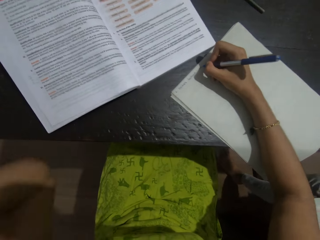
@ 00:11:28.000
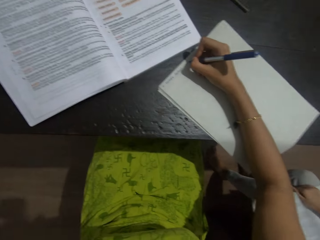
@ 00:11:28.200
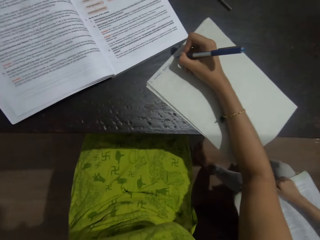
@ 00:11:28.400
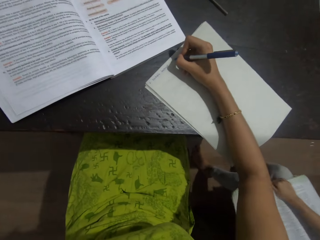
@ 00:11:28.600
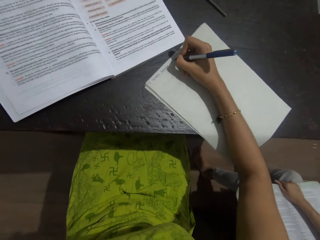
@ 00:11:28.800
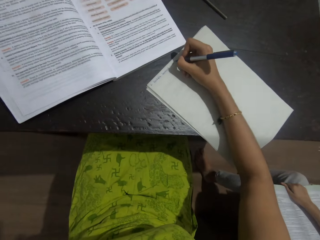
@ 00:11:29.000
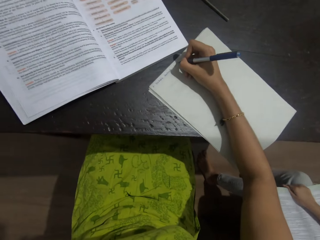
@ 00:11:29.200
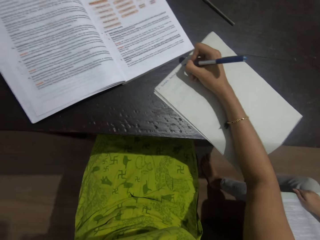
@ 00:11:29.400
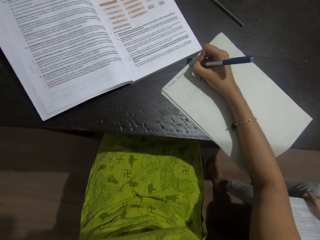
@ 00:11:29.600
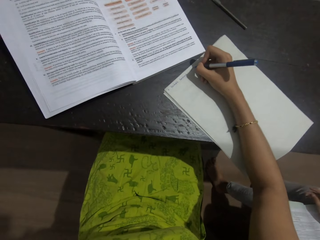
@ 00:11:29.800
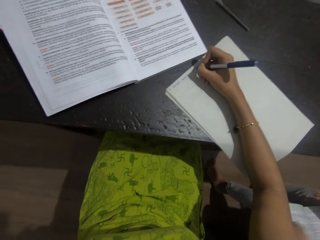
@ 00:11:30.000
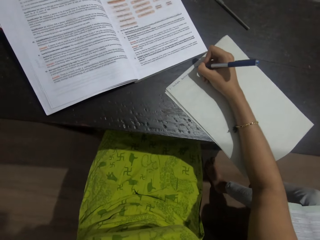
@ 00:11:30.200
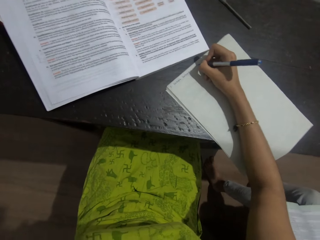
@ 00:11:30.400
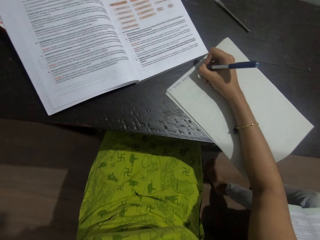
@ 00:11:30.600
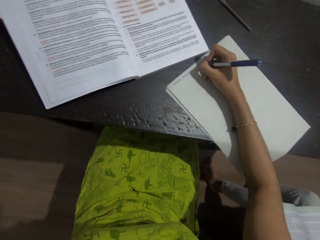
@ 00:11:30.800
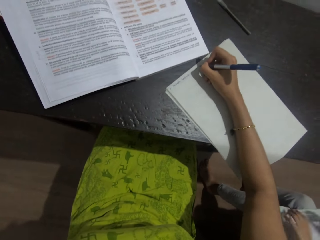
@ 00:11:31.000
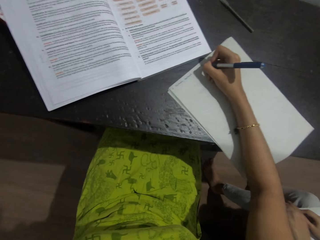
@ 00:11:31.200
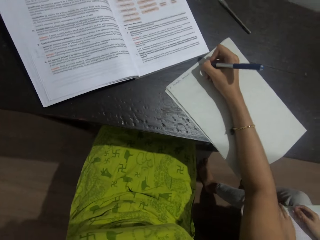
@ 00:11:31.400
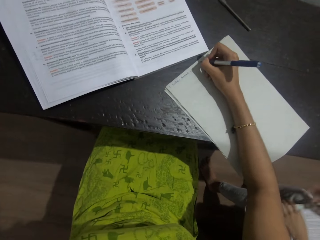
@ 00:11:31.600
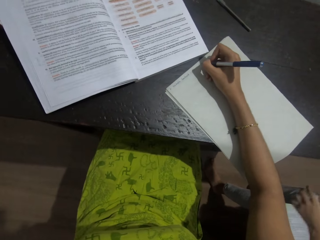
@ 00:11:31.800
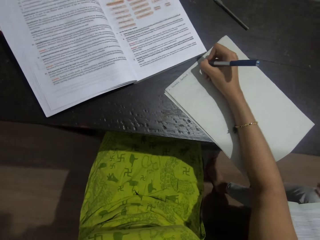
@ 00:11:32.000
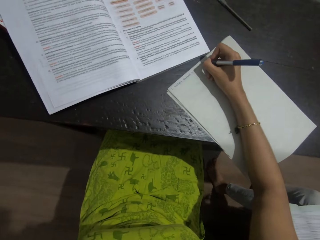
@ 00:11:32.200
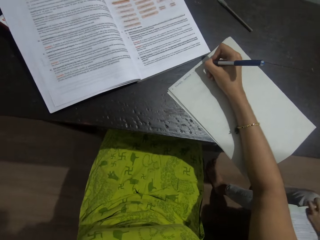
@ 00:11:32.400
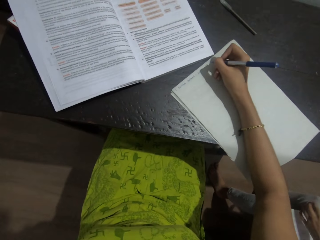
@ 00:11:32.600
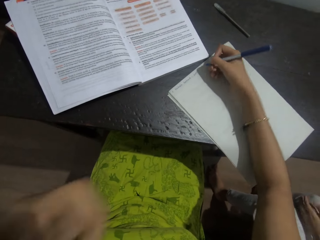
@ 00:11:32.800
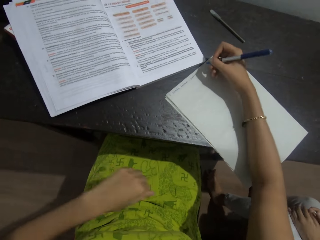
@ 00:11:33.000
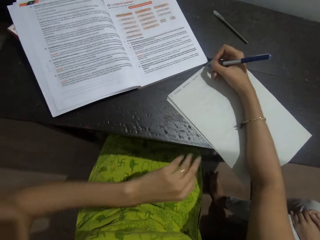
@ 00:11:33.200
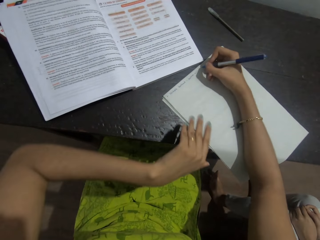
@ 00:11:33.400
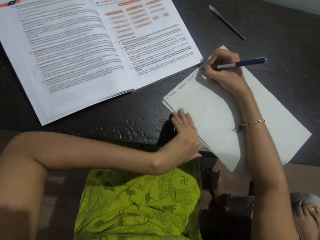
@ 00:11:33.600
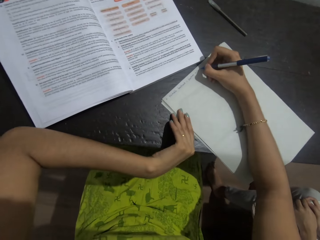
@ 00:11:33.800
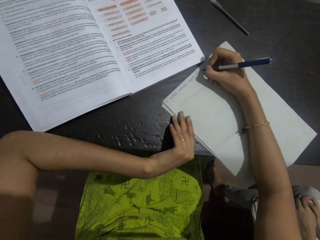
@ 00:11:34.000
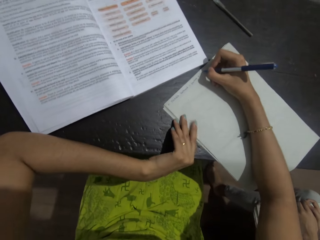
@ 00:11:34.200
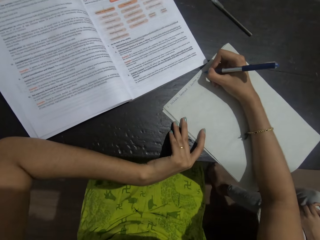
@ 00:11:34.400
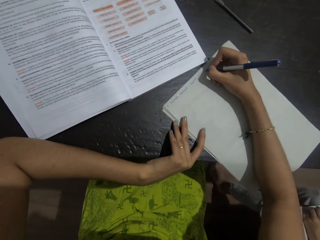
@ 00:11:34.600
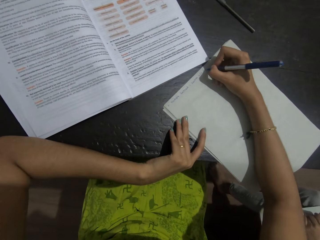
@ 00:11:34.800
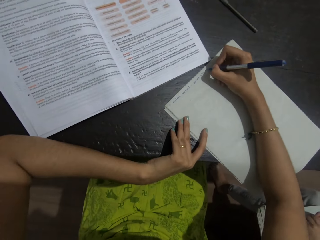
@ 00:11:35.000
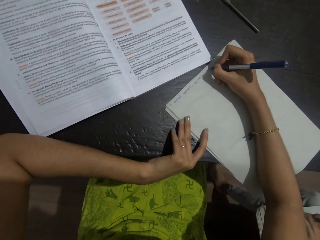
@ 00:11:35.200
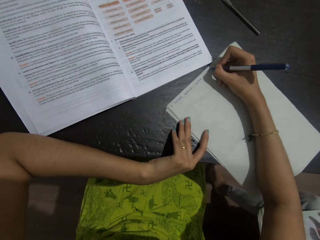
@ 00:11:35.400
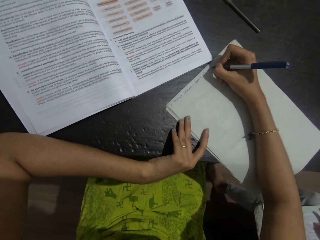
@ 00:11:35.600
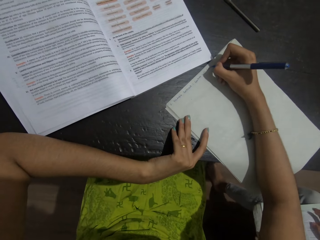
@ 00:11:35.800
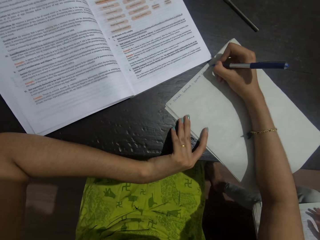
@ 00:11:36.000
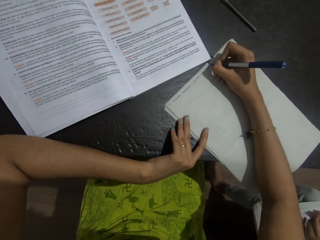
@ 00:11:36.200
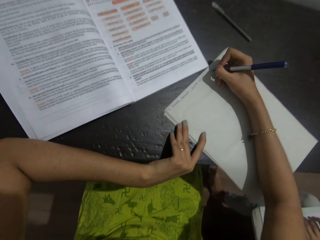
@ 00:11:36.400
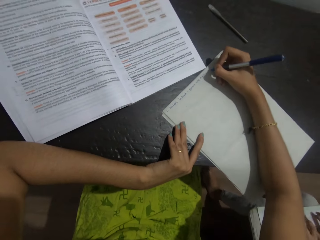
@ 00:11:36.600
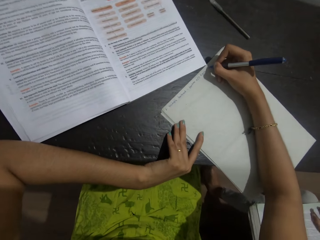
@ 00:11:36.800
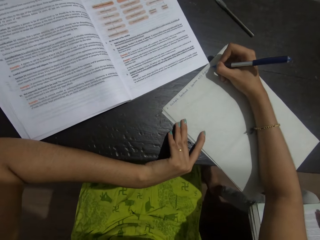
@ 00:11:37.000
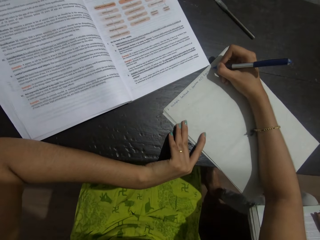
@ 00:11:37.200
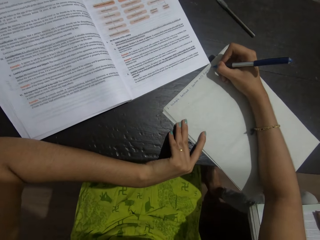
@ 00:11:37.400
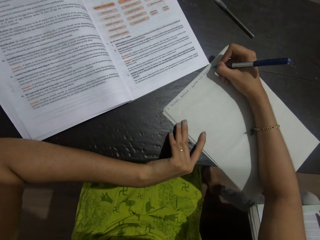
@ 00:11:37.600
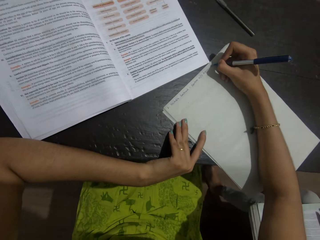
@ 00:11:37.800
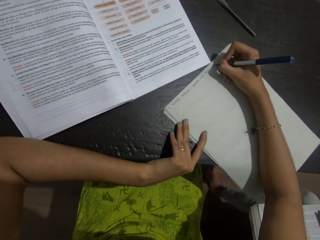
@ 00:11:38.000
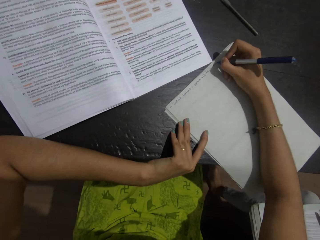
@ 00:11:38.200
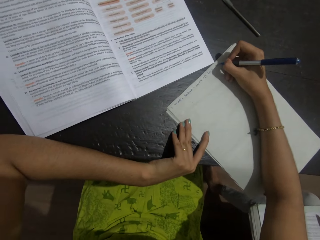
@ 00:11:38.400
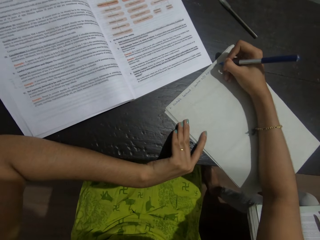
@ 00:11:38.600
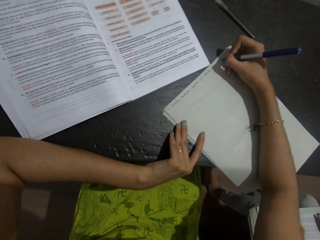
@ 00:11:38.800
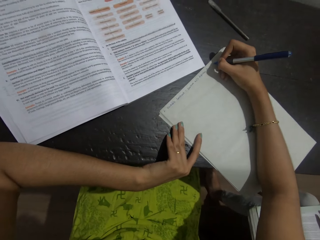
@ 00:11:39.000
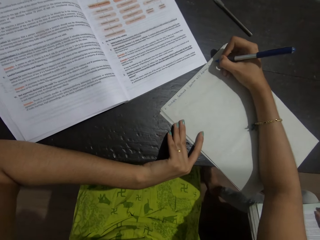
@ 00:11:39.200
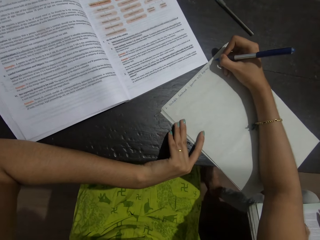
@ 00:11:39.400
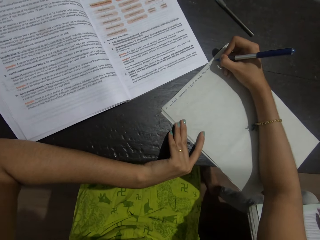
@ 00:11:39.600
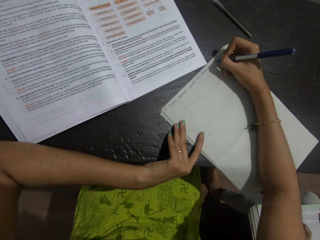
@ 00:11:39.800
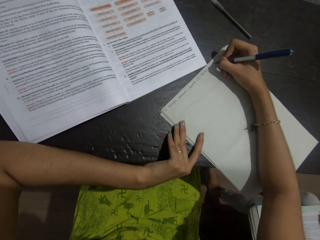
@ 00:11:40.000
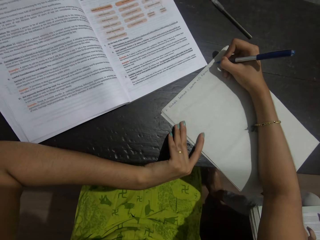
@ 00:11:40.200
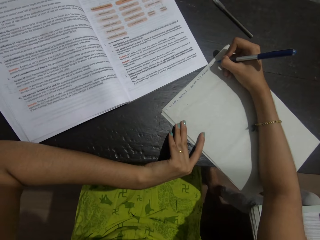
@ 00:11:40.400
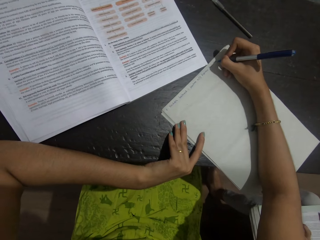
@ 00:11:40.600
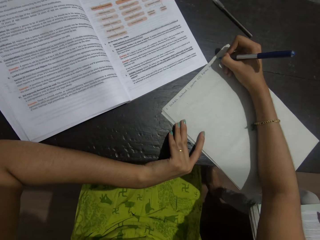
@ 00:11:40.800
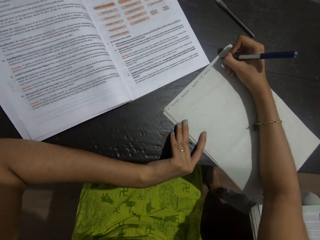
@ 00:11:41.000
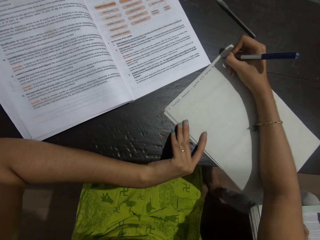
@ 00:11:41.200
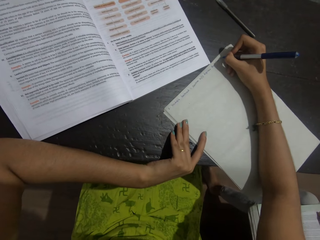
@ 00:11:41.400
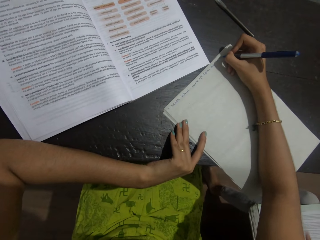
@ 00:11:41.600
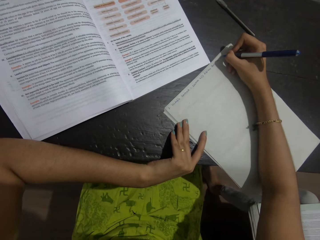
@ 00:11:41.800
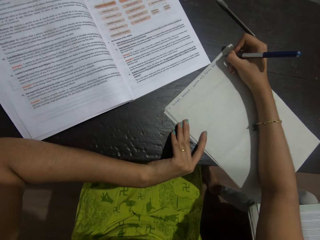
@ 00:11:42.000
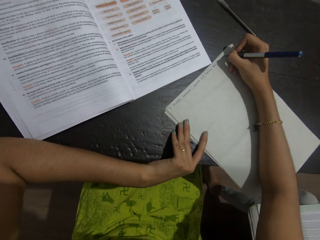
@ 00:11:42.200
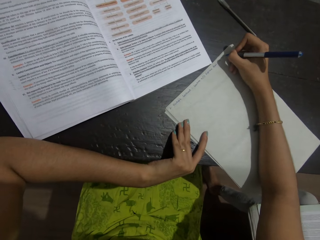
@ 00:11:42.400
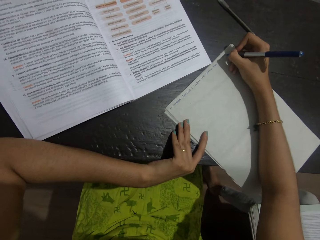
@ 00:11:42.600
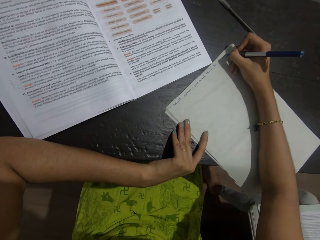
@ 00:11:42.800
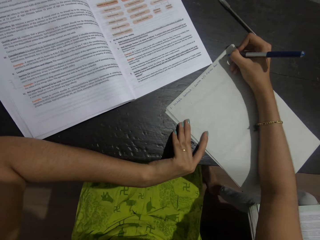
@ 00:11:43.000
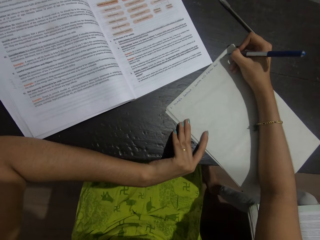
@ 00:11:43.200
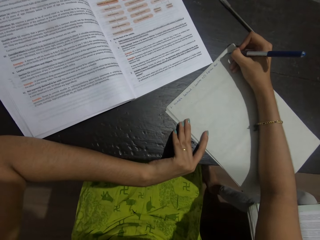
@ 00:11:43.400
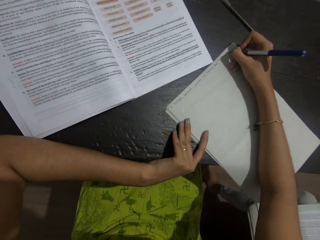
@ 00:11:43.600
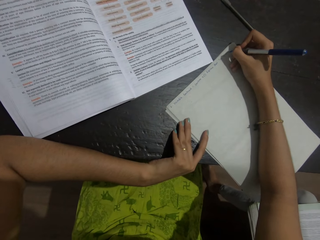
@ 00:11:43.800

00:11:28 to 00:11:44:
The camera wearer places the left hand on the paper. They write on the paper with a pen.

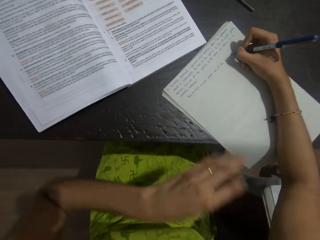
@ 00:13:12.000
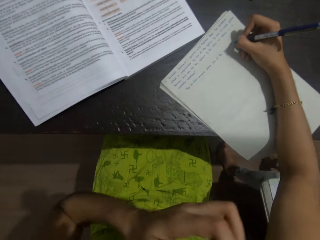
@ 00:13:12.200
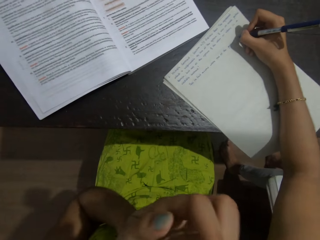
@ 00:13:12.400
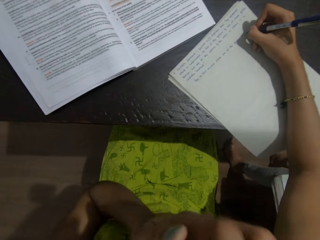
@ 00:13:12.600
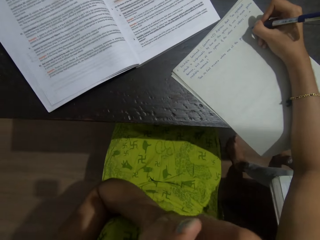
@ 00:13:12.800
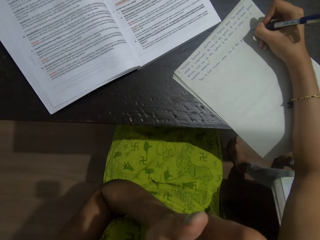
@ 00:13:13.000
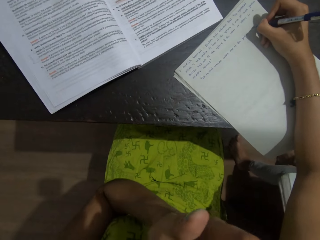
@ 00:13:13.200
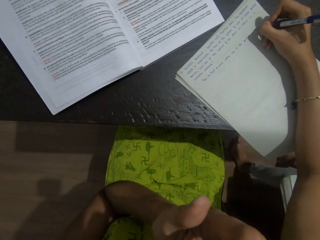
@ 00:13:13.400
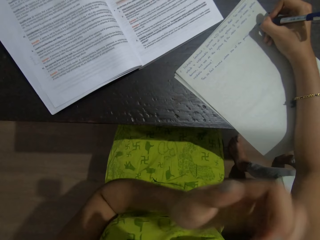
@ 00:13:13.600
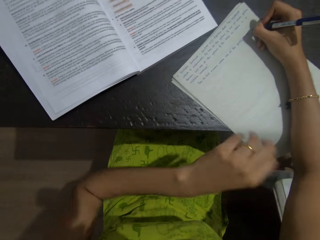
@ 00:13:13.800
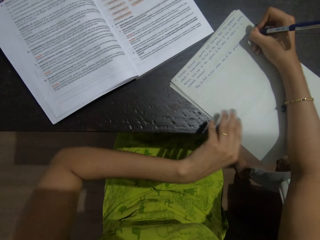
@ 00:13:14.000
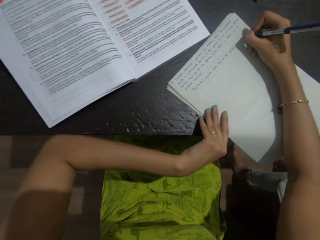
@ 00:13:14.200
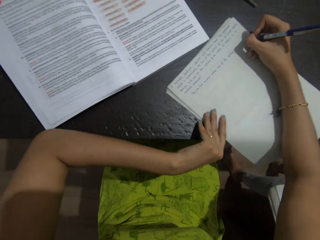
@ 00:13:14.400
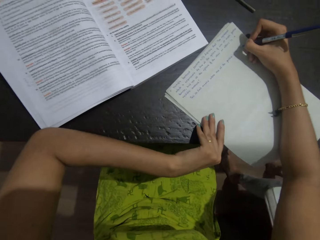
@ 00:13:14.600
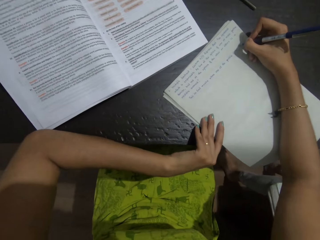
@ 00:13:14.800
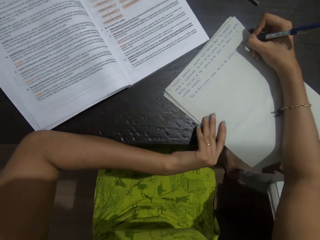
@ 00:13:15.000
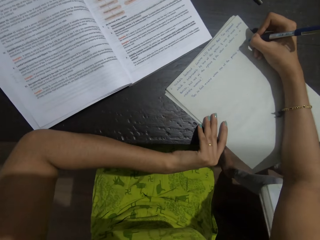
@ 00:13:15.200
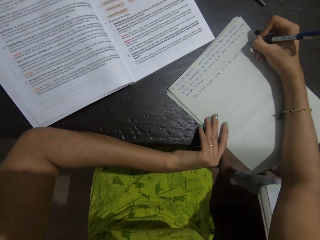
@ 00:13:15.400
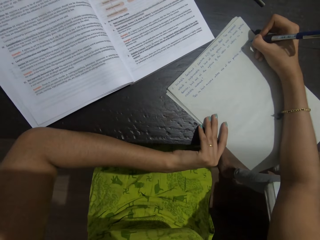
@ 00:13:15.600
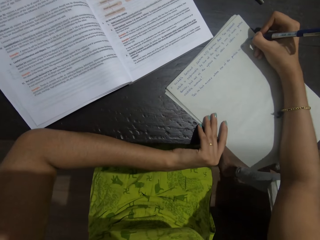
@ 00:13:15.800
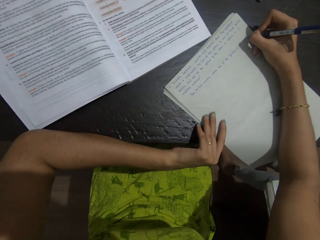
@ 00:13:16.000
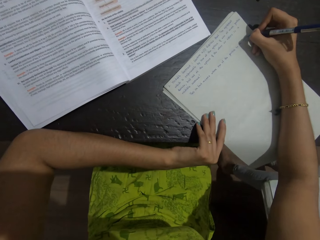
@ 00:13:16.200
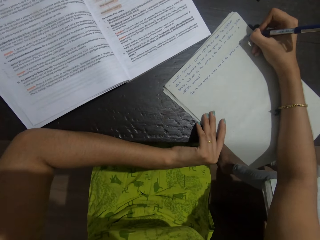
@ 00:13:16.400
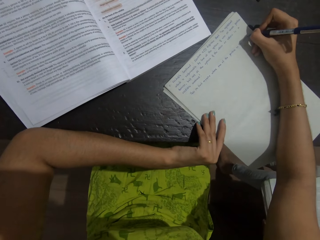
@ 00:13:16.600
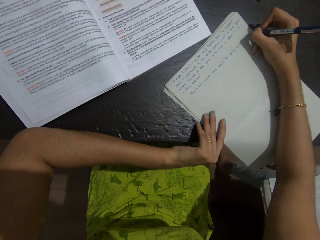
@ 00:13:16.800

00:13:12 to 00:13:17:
The camera wearer touches her face. She writes on a paper with a pen.
